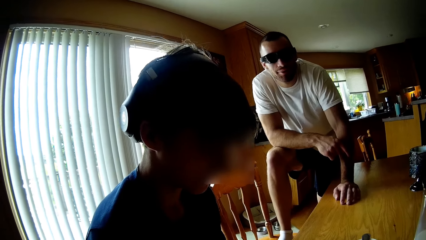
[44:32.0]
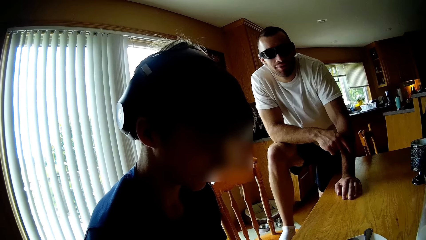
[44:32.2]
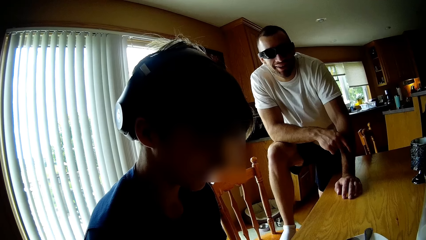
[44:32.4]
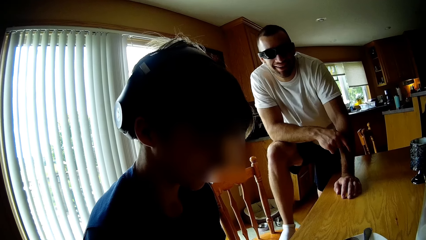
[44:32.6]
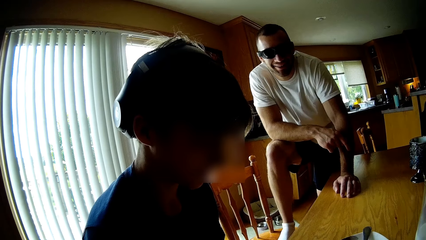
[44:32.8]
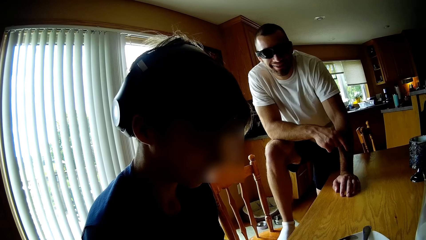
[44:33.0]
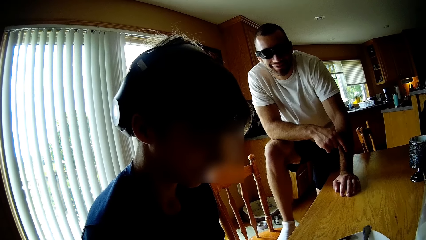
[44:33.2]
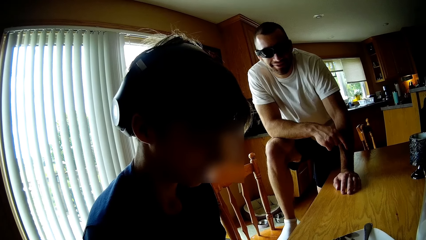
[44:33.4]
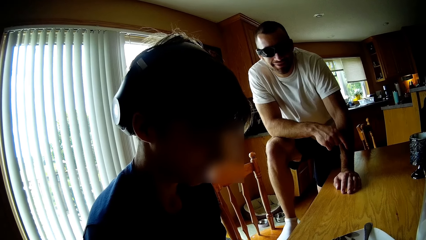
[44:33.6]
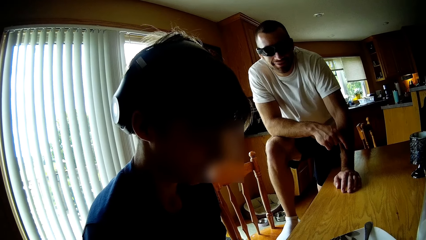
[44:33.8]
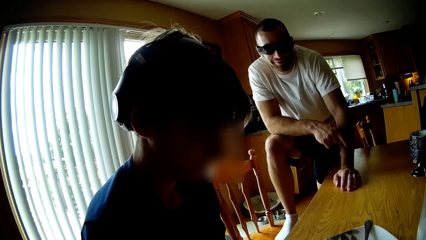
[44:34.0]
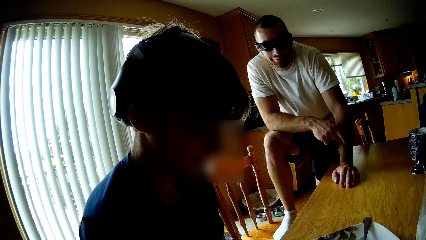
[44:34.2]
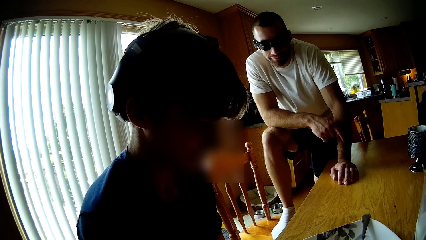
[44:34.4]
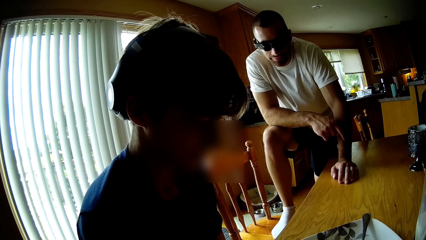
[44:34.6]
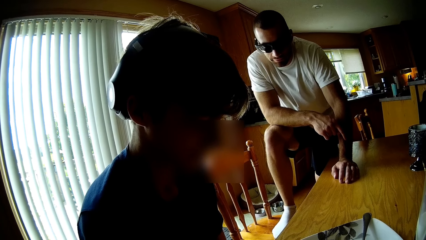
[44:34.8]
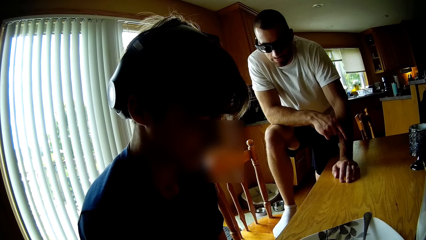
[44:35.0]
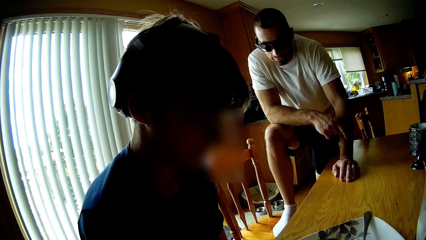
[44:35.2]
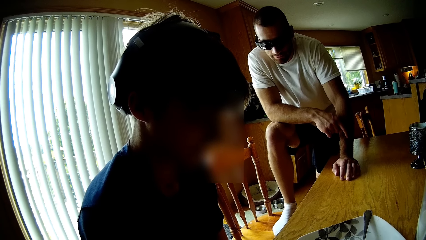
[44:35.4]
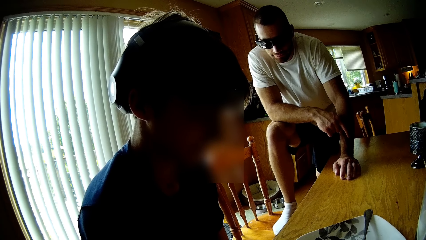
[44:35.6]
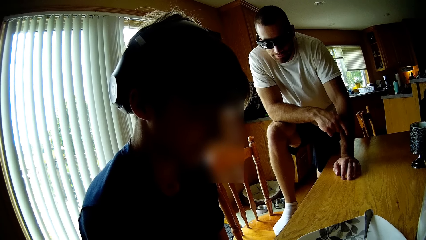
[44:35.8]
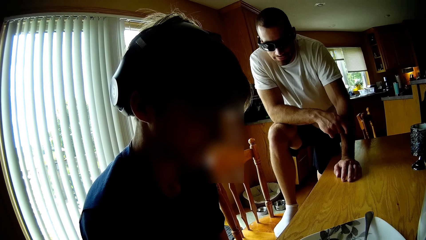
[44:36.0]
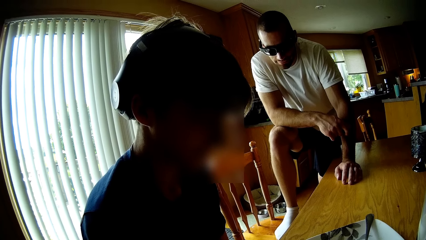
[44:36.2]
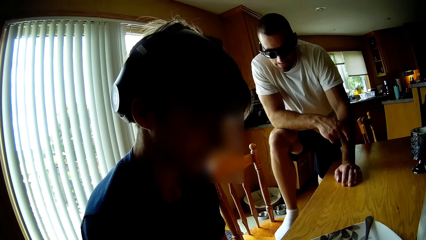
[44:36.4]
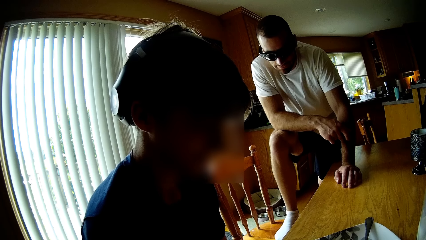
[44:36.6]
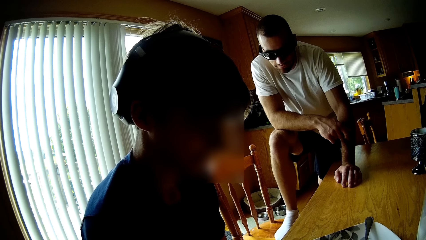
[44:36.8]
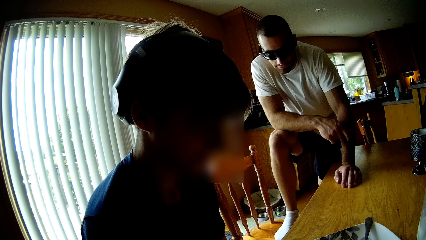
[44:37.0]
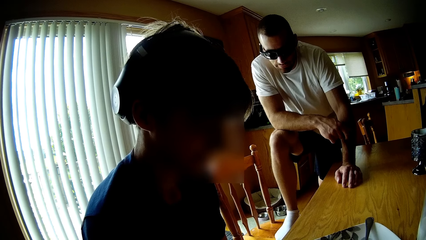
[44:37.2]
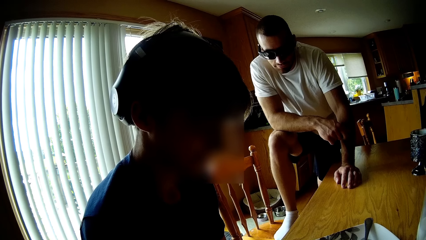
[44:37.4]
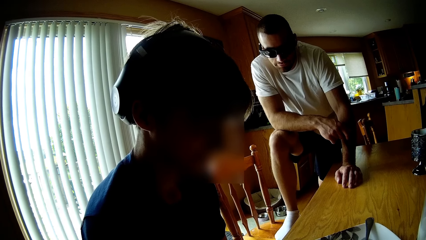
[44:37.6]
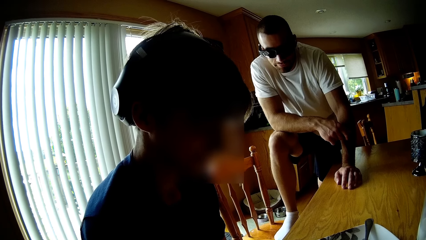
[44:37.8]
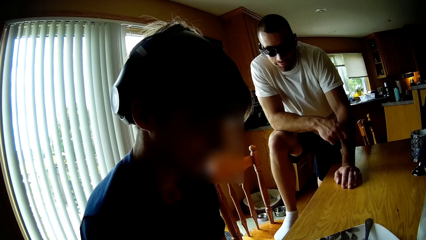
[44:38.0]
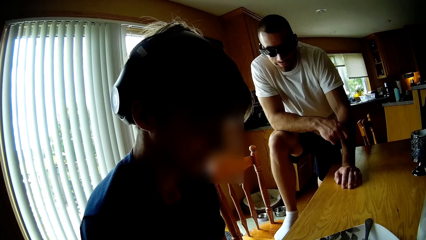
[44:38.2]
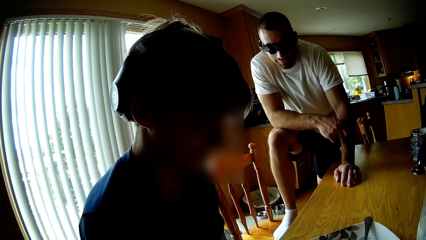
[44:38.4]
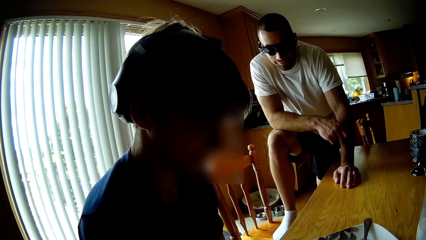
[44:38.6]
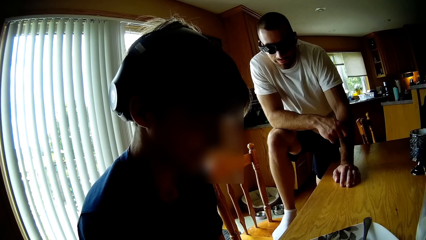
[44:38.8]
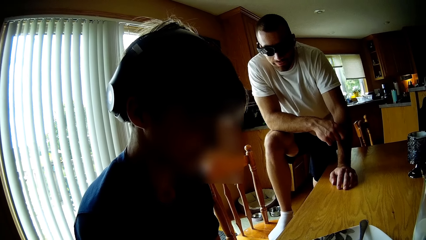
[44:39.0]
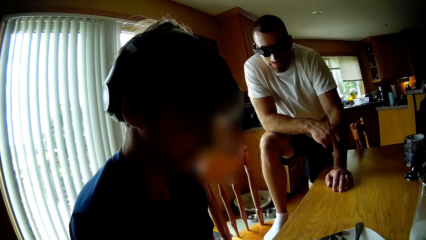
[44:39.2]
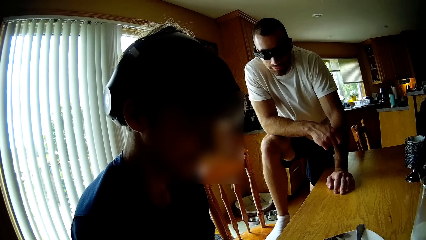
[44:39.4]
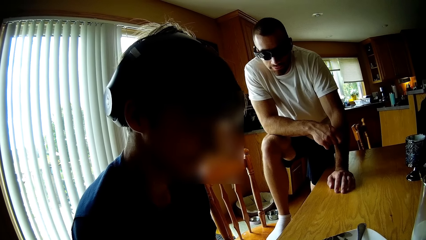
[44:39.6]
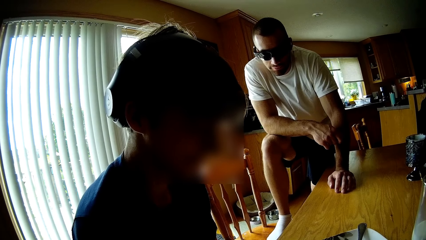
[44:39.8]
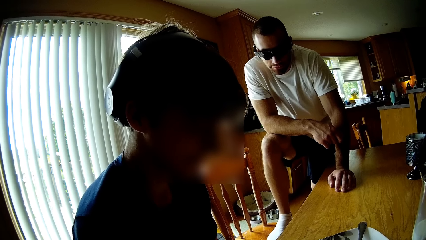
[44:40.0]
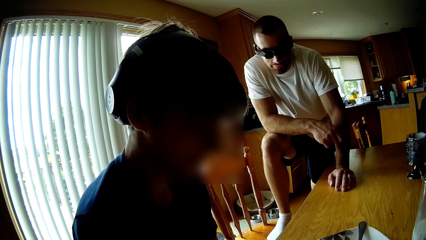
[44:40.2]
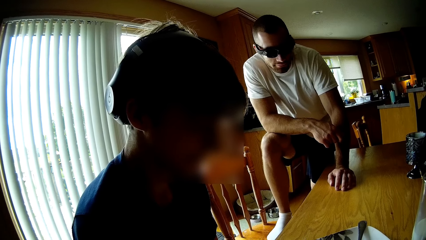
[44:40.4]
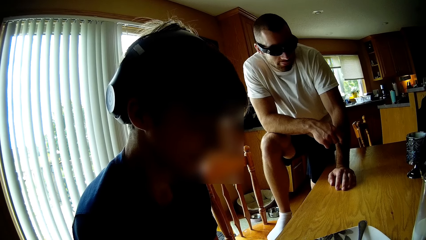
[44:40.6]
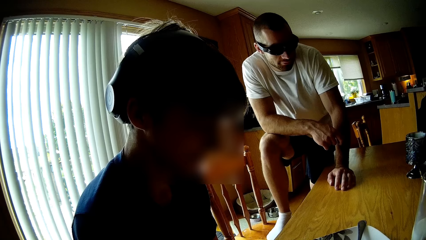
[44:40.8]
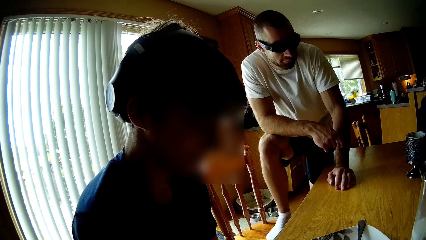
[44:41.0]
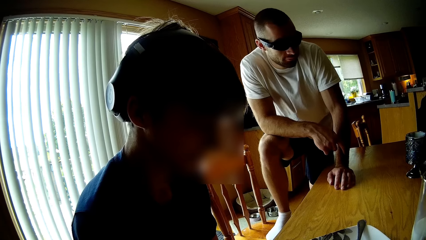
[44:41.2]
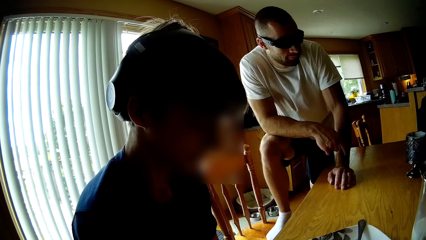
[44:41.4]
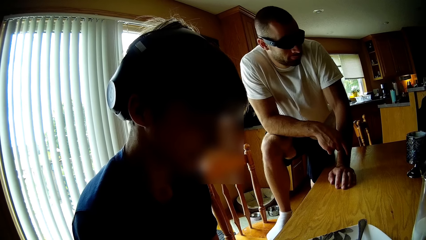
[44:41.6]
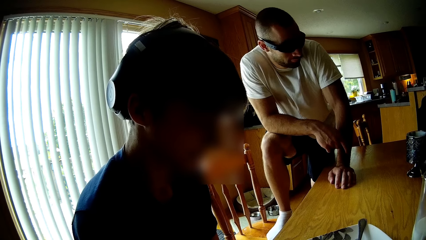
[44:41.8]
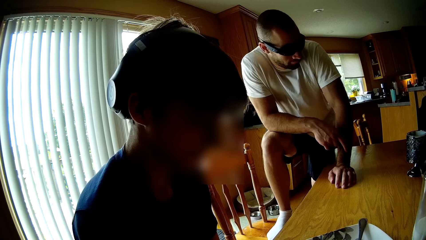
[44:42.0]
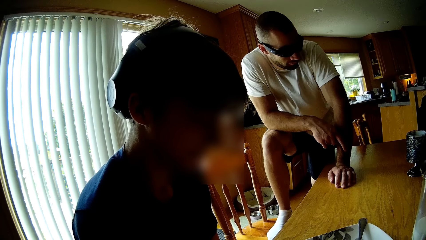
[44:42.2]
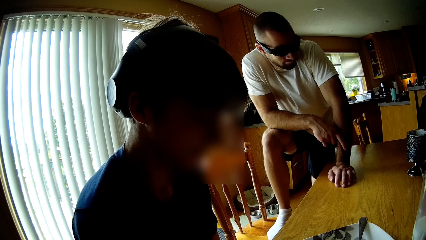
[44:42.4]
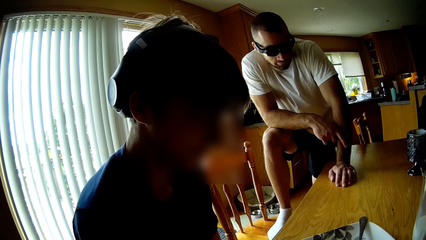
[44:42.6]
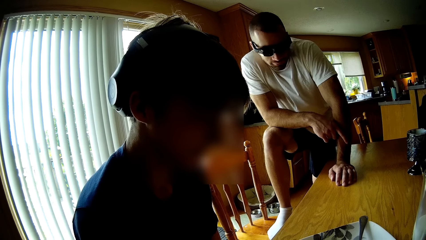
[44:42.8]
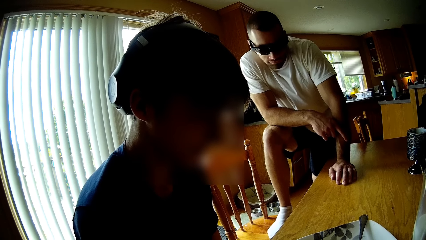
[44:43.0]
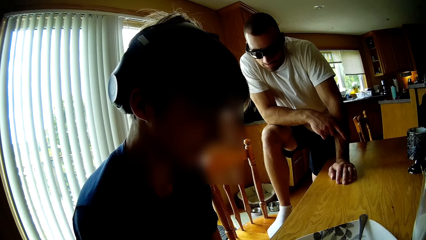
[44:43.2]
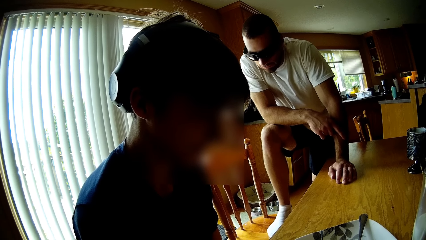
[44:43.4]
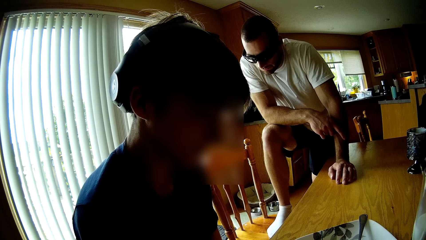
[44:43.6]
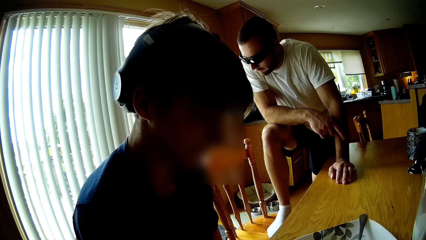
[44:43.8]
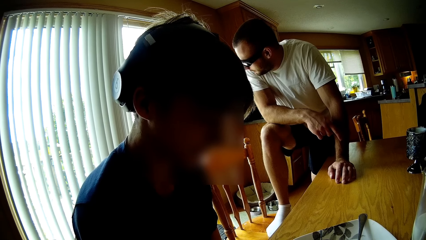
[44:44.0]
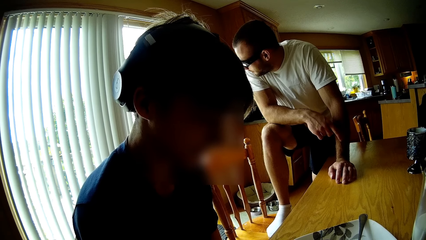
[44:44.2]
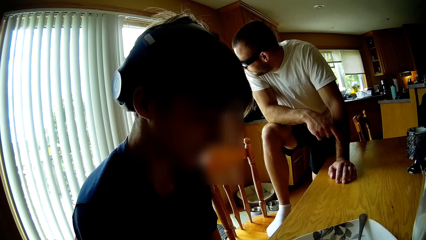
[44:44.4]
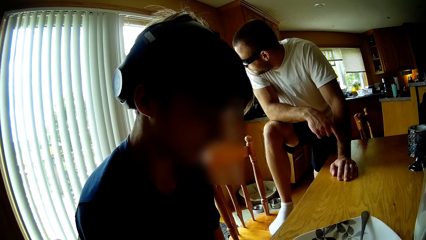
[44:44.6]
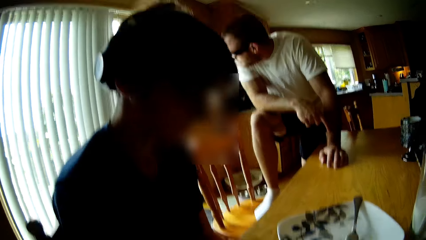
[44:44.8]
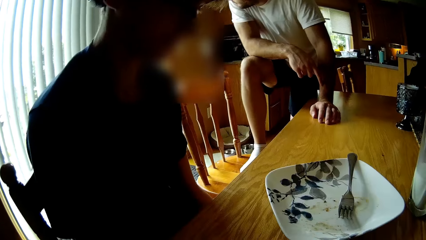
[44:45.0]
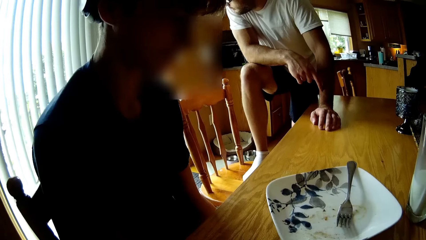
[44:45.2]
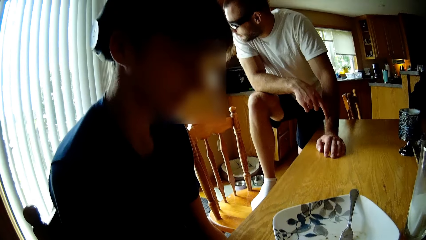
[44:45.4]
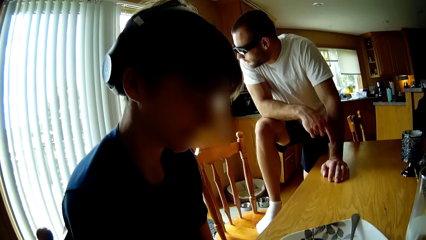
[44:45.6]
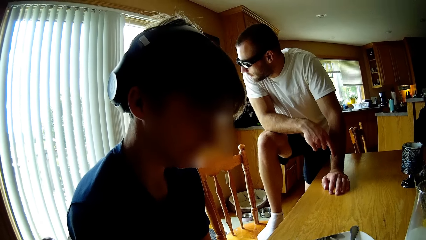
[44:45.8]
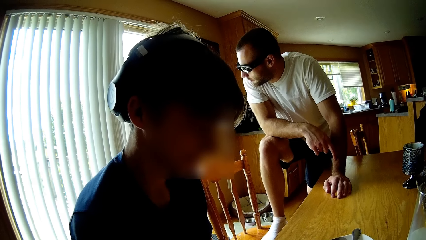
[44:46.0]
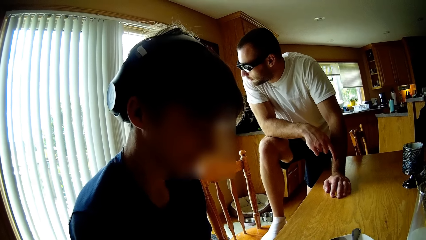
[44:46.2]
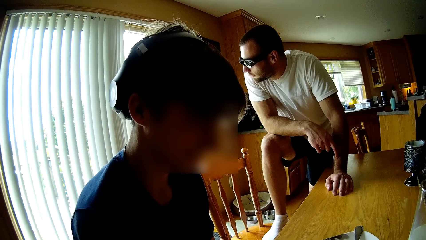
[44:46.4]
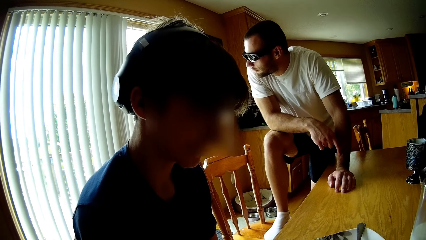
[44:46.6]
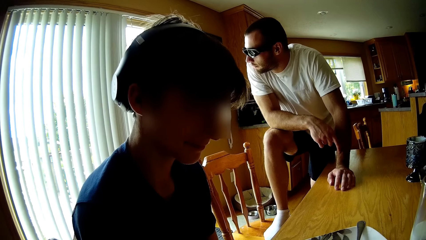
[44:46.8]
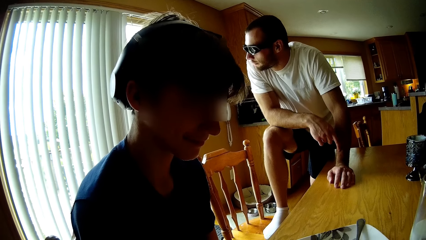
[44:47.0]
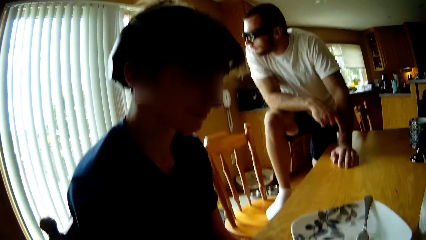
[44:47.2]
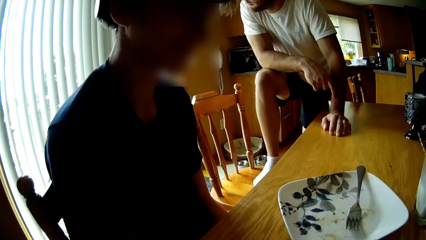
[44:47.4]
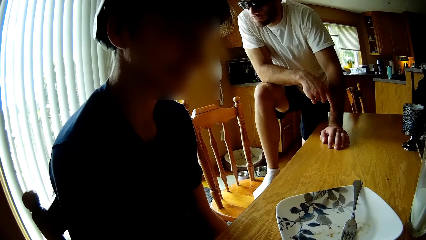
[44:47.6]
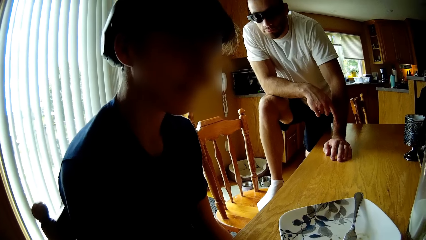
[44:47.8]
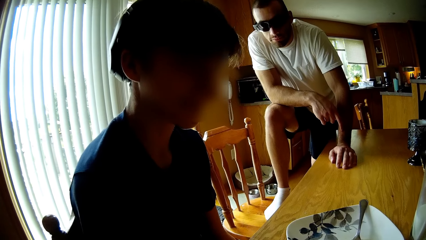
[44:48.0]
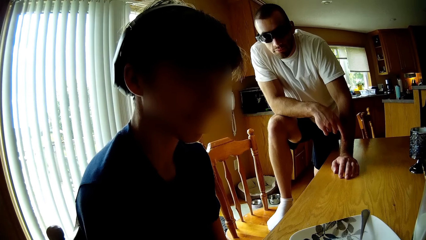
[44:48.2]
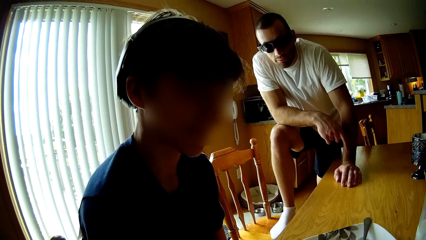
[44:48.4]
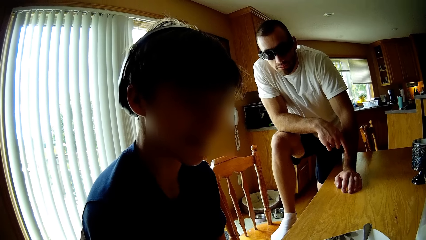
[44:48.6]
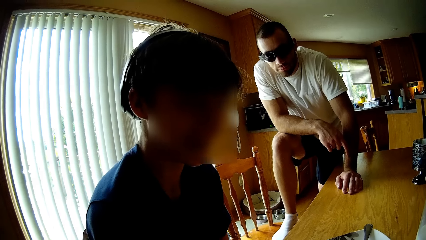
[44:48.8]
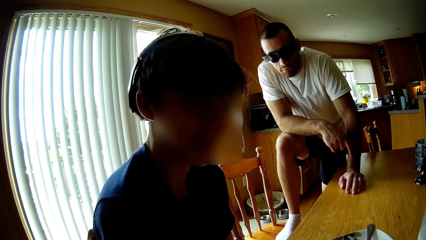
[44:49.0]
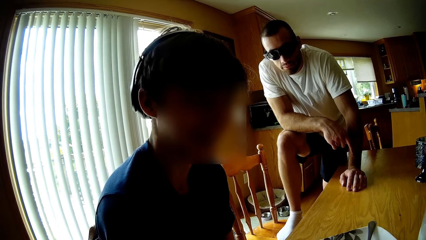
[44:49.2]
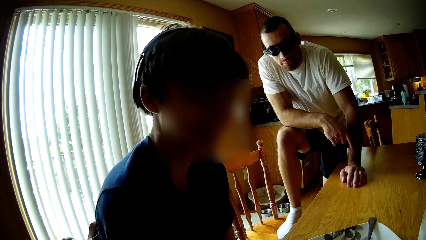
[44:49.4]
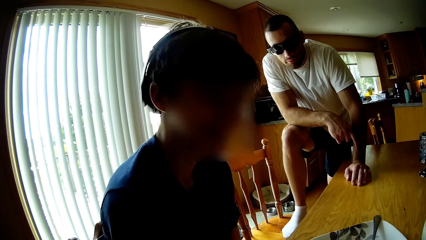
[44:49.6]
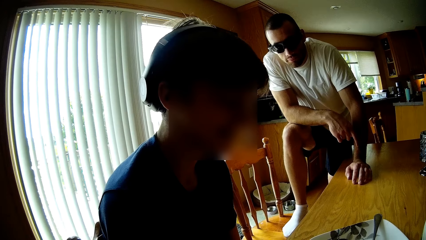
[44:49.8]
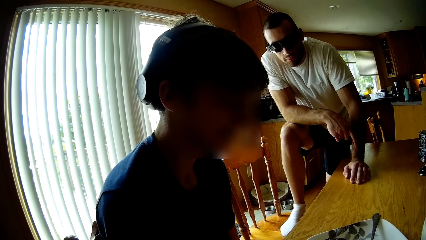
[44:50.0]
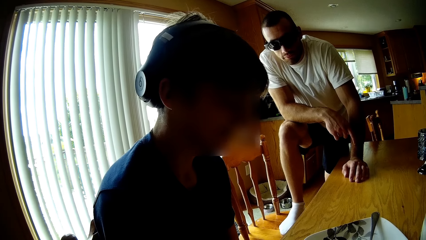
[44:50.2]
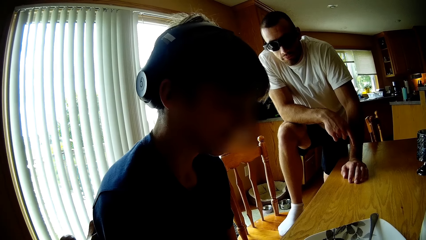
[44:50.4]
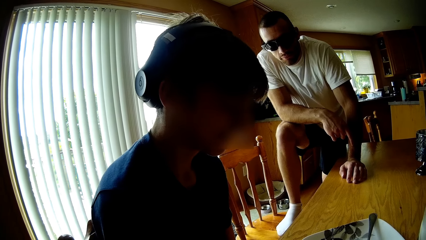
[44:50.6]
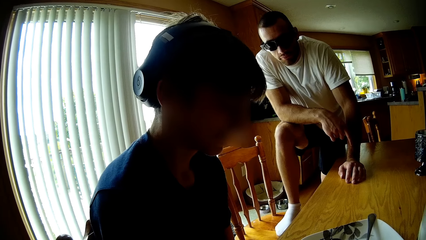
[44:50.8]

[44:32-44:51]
The camera wearer looks at a man.
